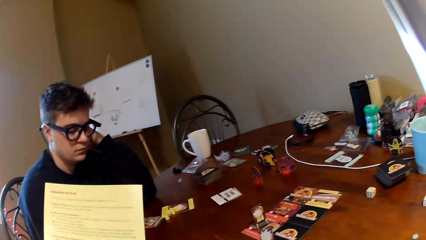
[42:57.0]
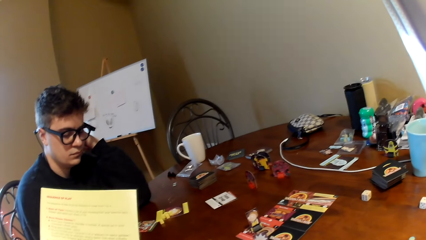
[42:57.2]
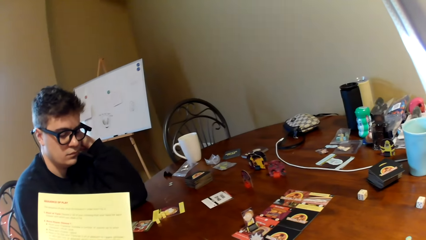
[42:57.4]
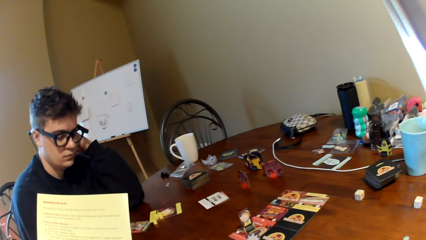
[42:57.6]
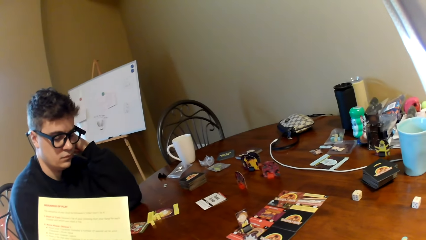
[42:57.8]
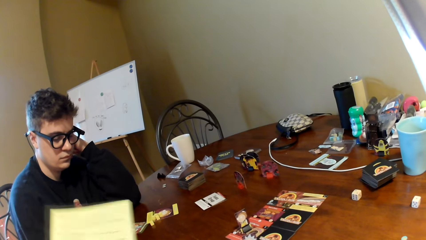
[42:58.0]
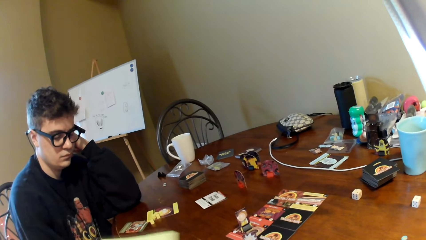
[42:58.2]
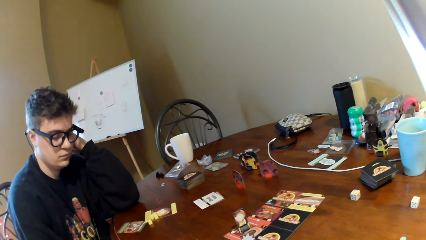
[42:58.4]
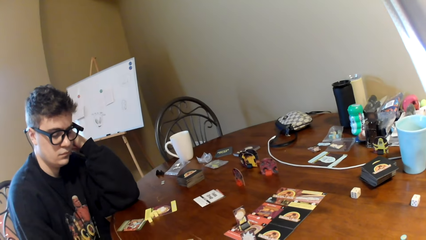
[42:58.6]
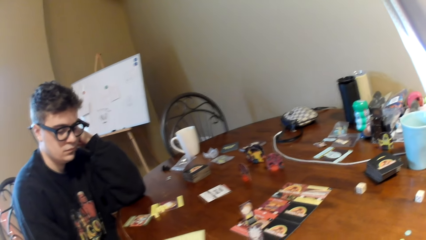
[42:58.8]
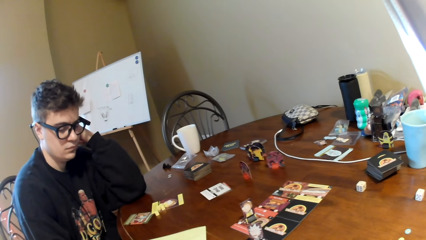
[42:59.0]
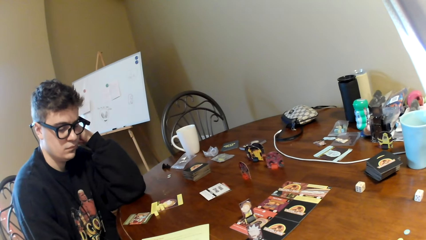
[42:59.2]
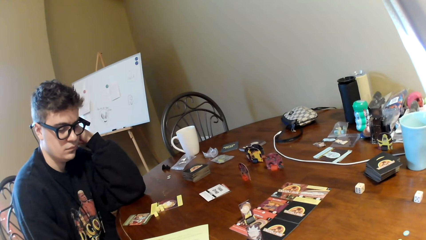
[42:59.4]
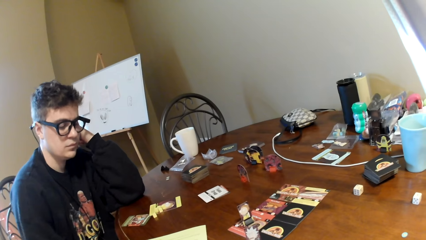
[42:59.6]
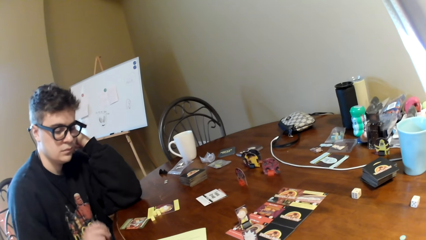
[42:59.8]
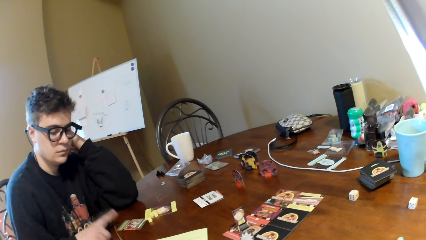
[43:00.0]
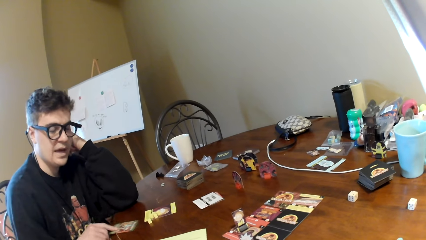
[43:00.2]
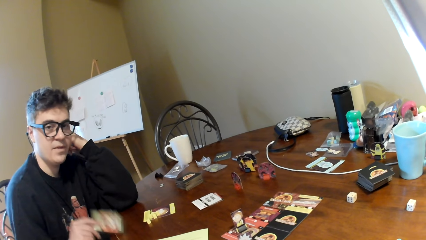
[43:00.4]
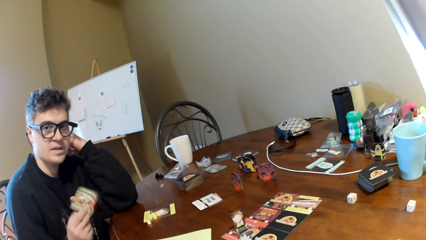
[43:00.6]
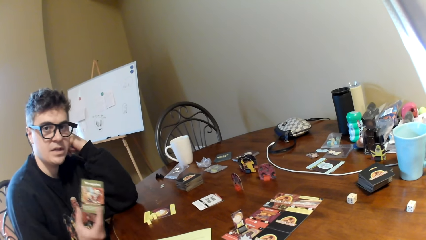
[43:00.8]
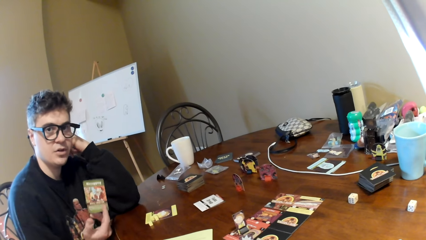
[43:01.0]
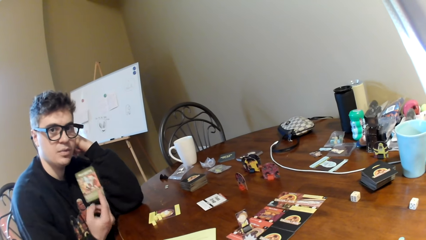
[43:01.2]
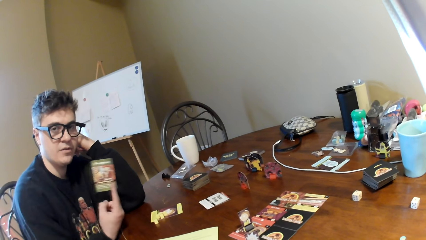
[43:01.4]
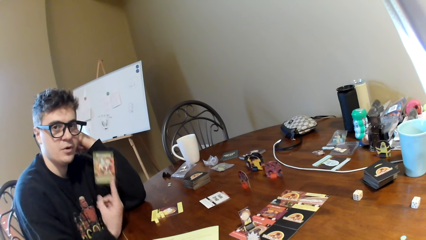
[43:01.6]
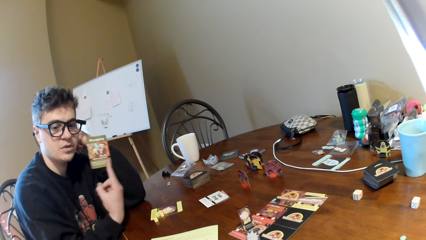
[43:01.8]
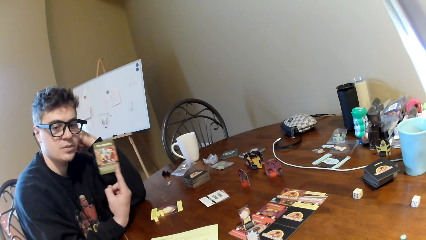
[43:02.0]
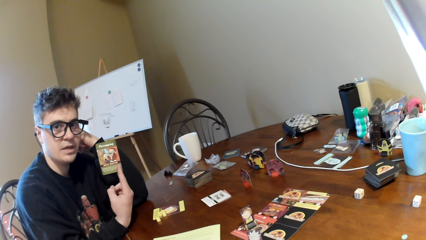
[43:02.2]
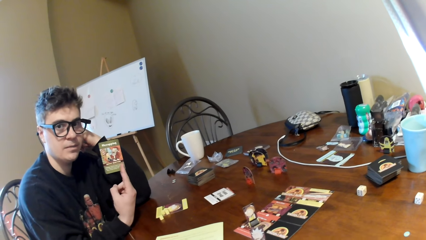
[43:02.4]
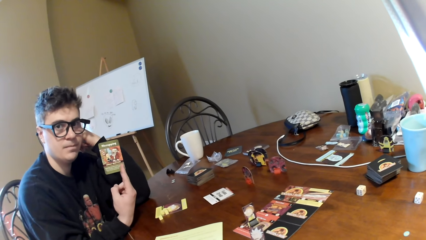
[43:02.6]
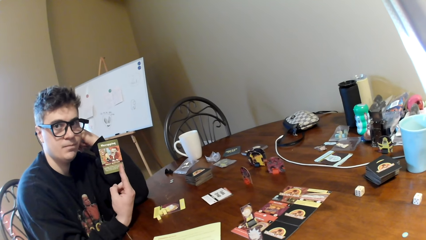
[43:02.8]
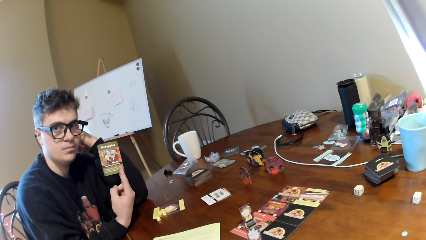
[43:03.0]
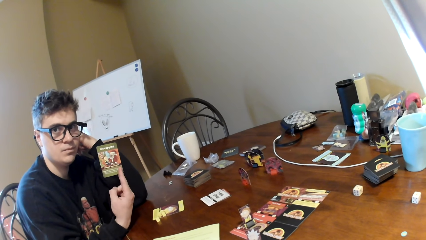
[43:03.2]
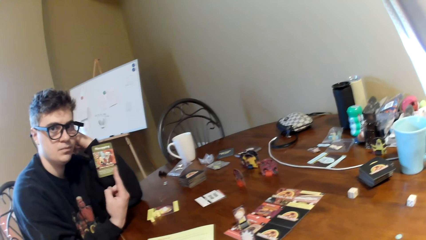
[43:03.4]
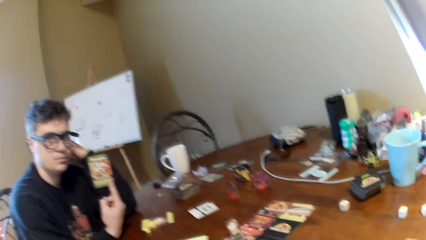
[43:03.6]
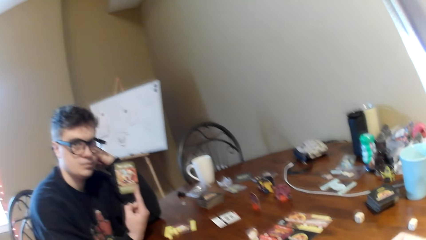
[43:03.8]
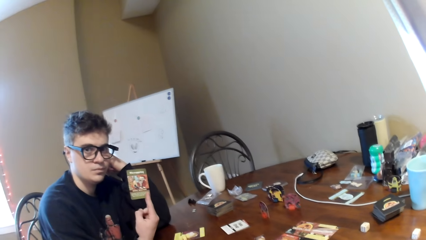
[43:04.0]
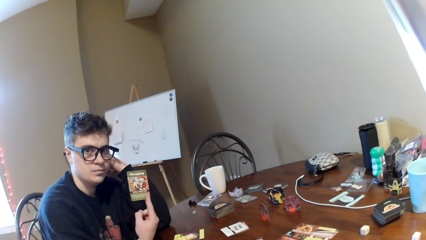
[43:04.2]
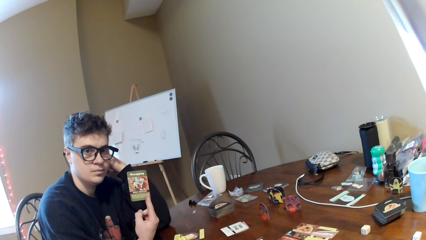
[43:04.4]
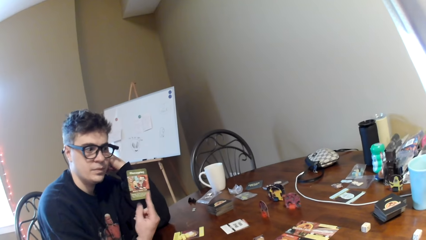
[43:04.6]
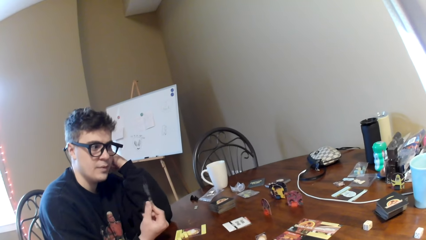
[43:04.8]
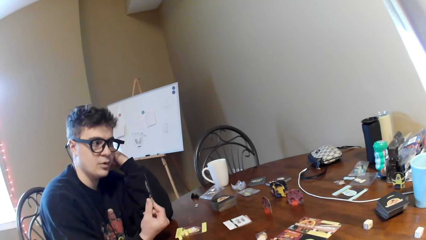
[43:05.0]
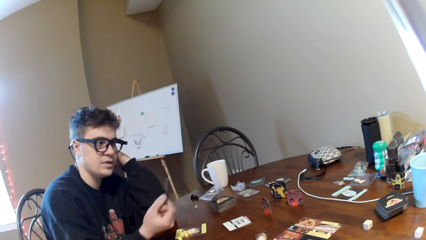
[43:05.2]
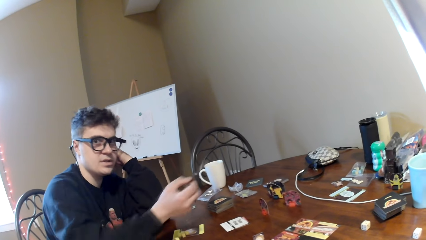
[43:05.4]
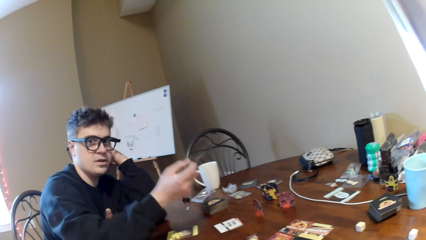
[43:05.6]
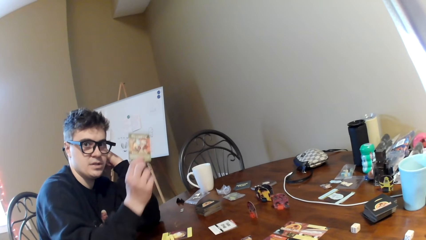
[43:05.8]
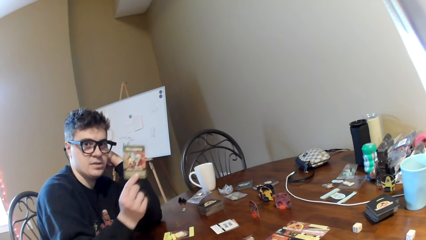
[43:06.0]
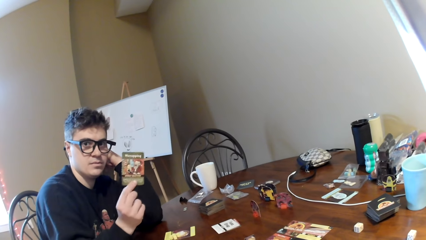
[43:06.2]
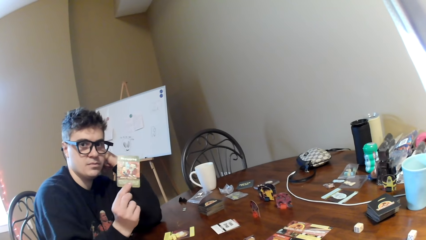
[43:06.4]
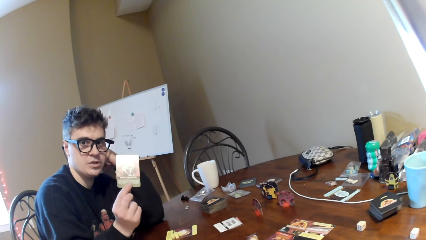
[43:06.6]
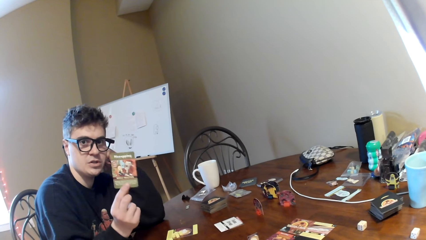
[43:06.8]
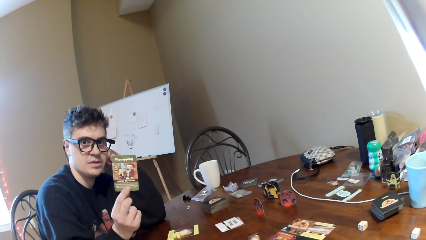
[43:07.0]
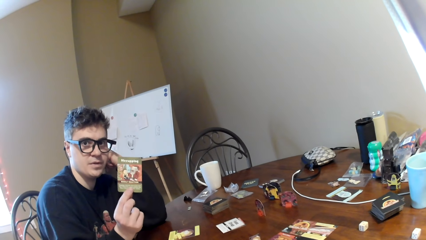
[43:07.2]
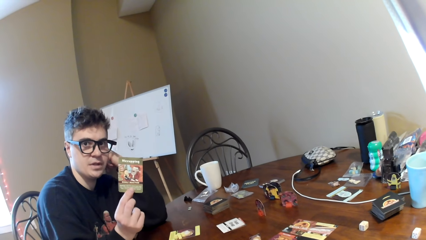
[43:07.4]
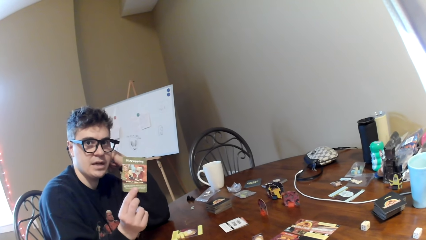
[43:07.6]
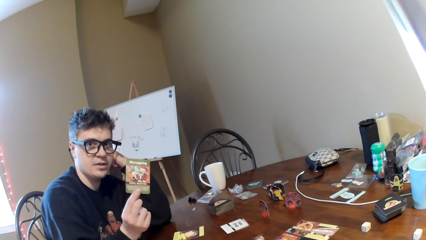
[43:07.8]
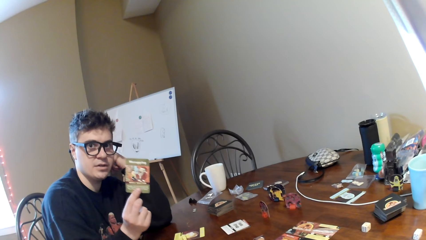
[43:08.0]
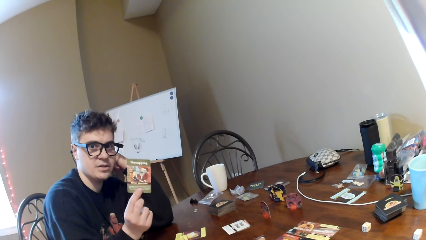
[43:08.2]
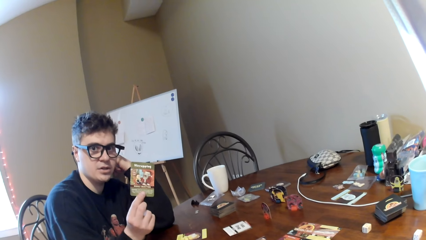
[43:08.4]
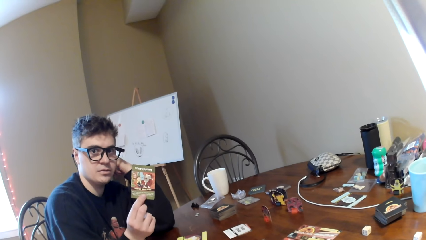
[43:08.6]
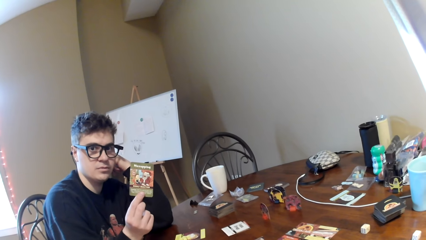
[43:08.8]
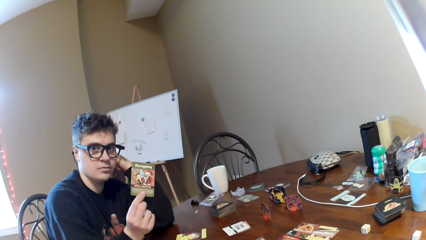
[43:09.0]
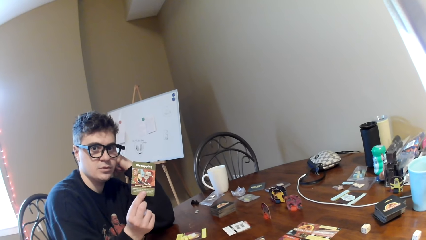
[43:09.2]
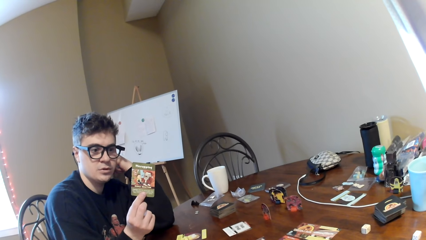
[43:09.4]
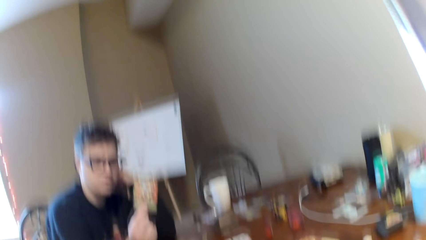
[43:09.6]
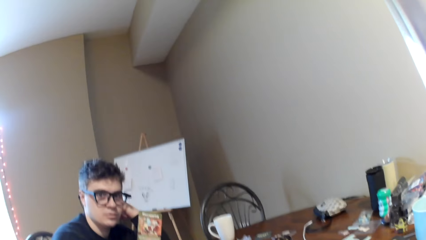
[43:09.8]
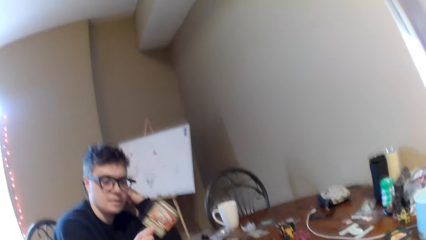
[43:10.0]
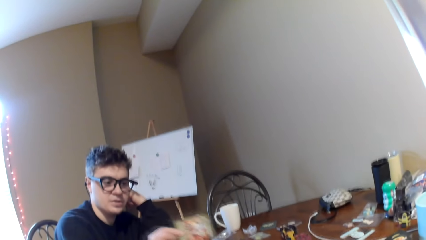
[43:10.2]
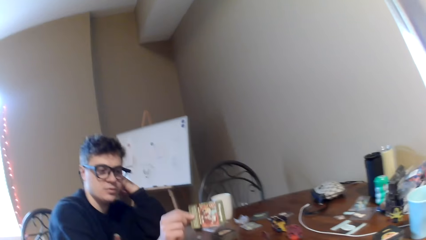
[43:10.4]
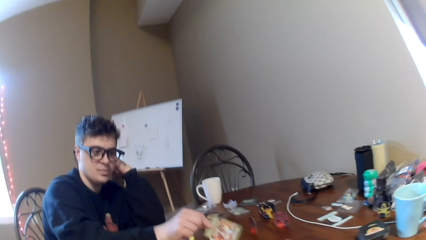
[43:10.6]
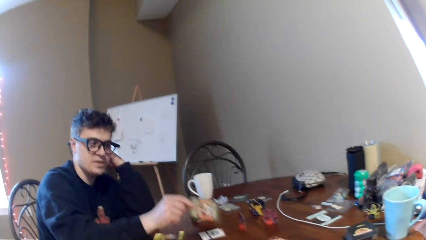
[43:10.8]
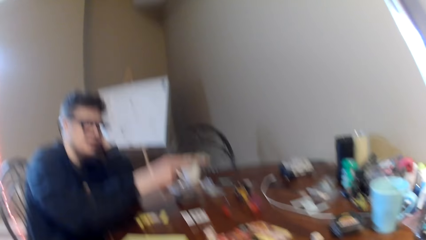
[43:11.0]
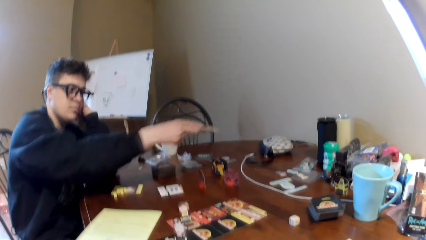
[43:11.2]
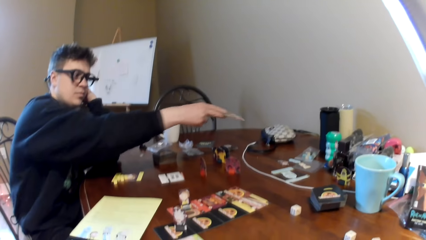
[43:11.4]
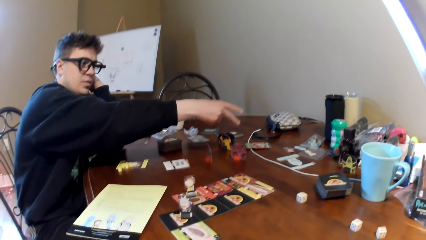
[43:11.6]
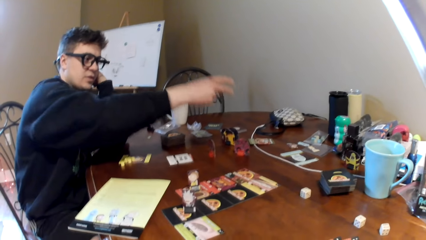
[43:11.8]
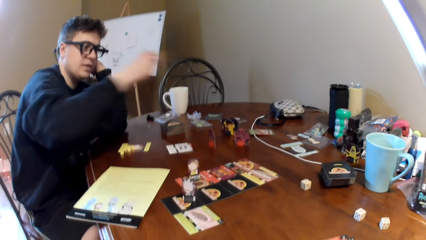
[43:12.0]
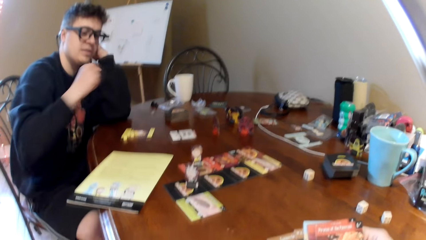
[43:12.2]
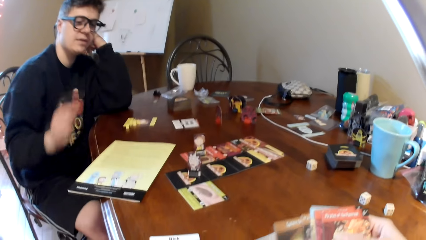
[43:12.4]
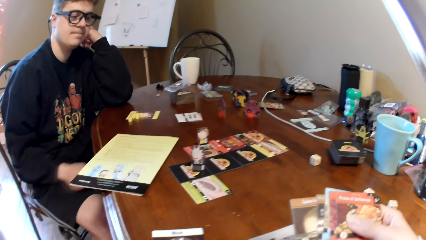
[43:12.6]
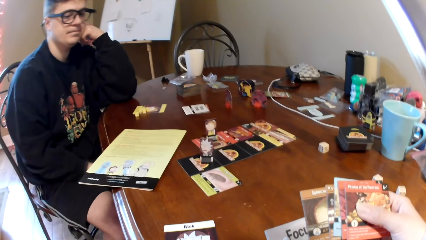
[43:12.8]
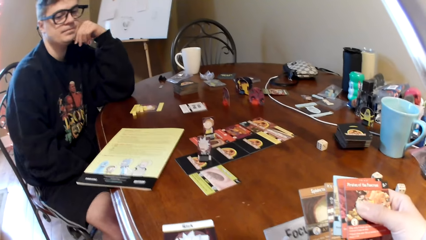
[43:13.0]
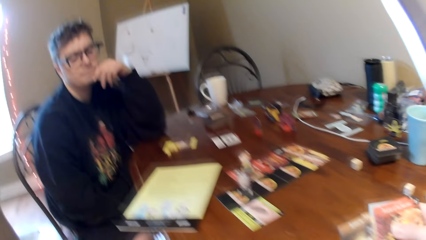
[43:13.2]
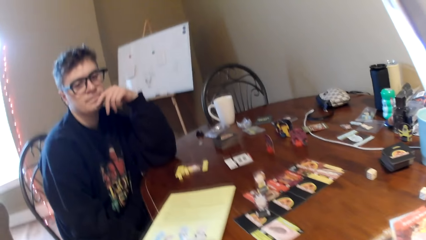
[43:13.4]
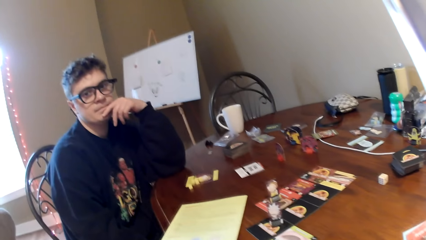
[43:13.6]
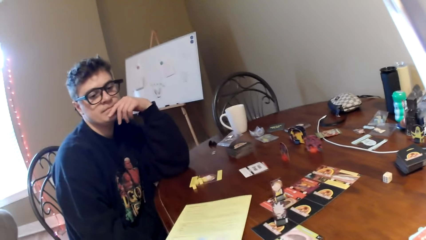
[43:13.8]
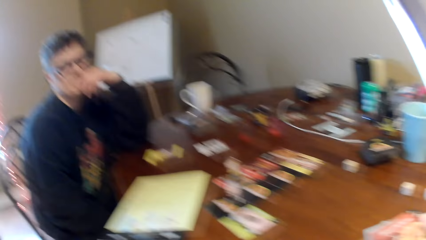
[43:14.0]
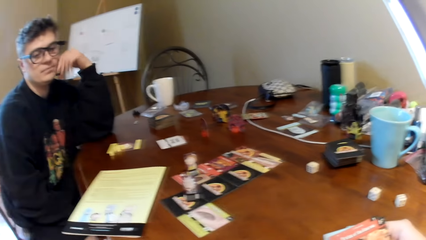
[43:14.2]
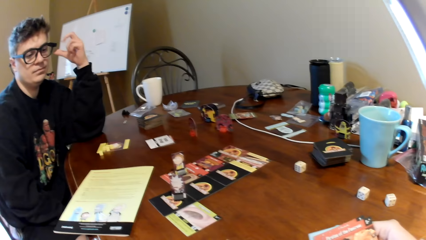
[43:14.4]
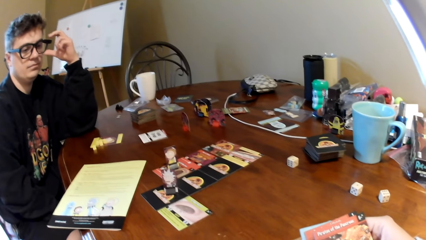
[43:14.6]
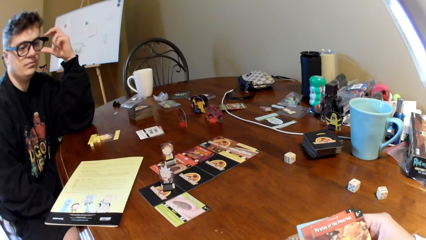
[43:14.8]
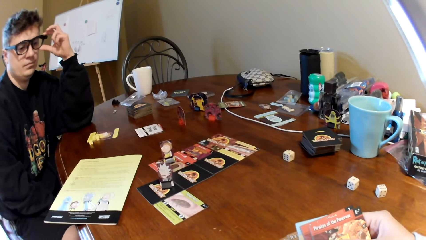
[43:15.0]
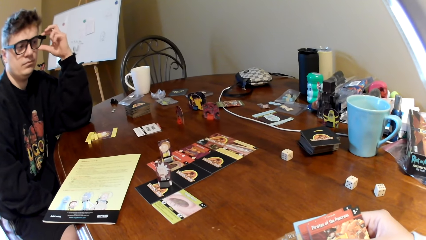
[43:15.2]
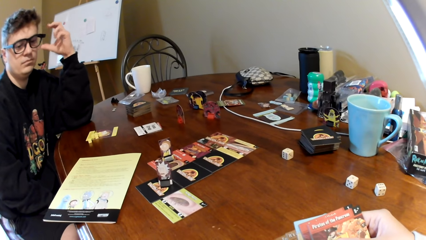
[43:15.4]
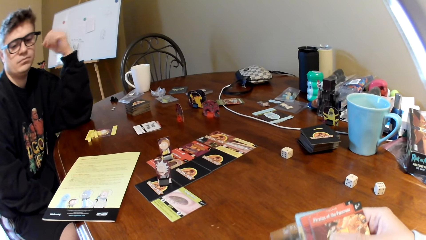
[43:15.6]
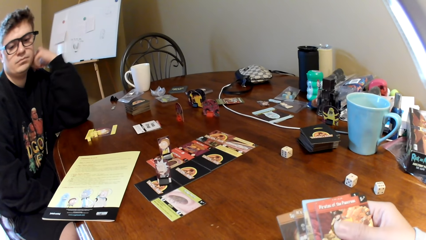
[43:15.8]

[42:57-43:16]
The camera wearer puts down the paper. They move the magazine. A man looks at the playing card, shows the playing card to the camera wearer, holds the card, and converses with the camera wearer. The man moves the right hand. The man drops the playing card on the table. The man moves the right hand. The camera wearer looks at the playing cards. They look at the man.
